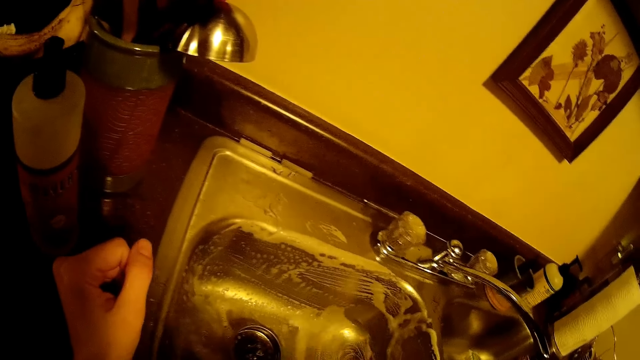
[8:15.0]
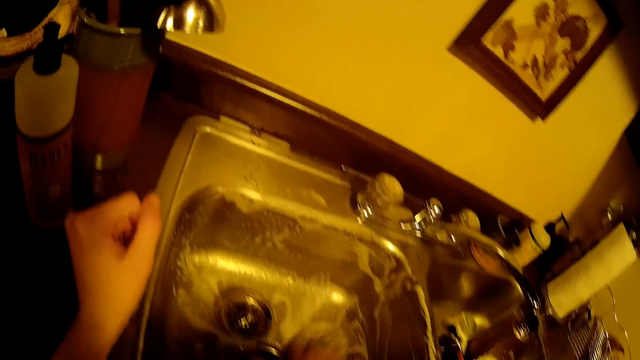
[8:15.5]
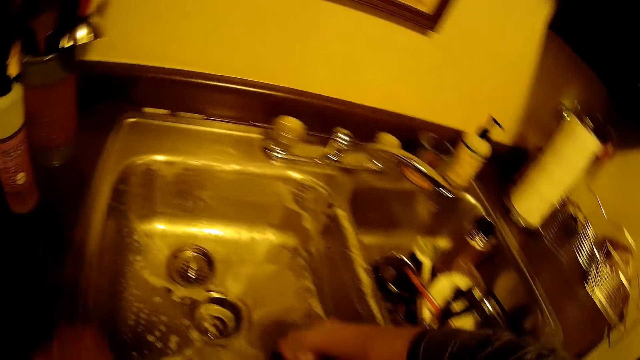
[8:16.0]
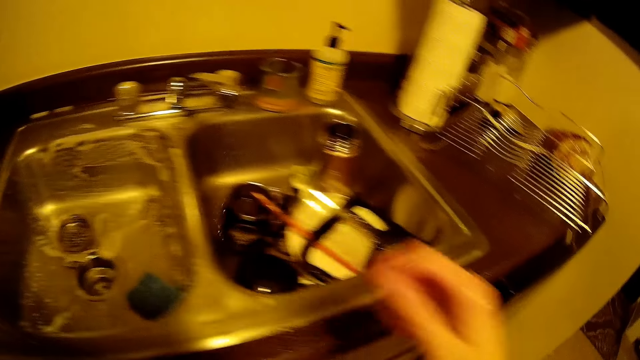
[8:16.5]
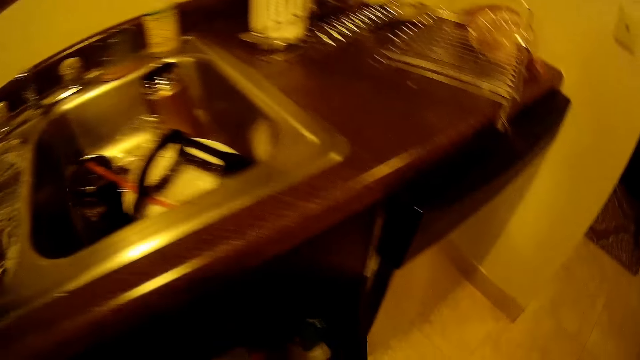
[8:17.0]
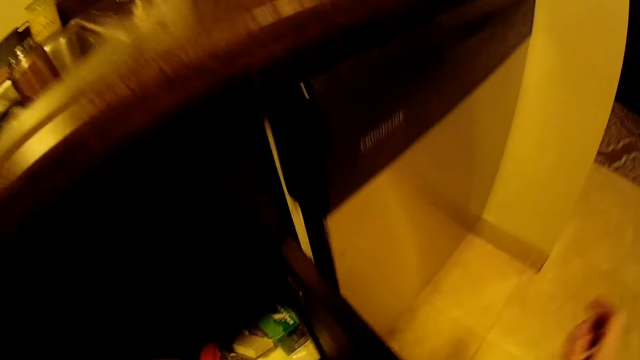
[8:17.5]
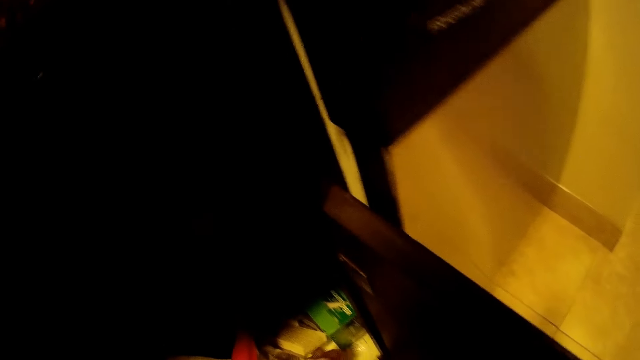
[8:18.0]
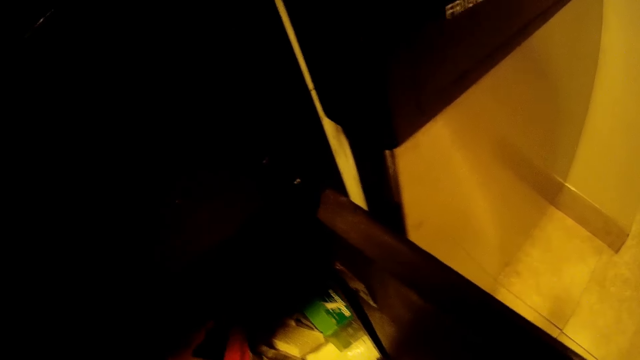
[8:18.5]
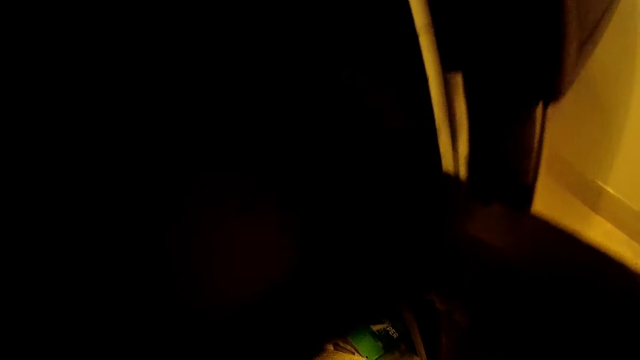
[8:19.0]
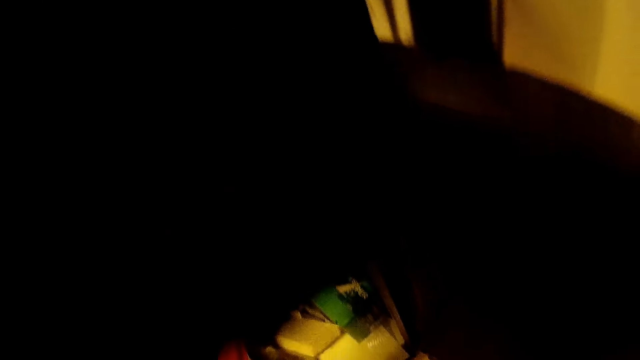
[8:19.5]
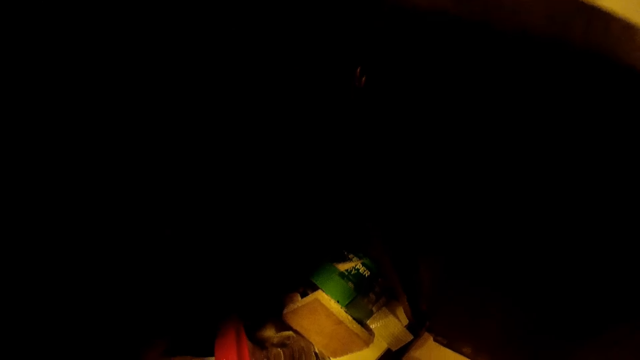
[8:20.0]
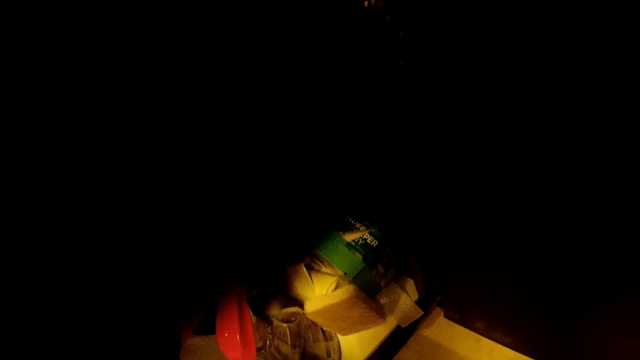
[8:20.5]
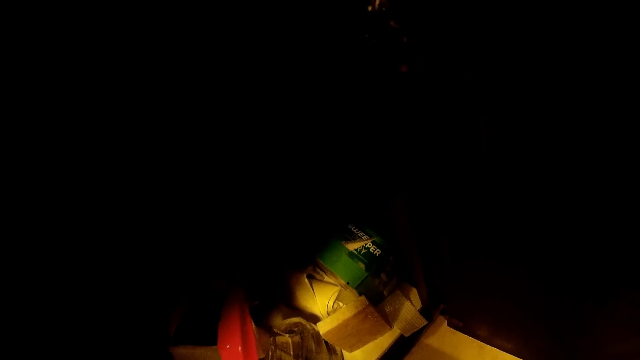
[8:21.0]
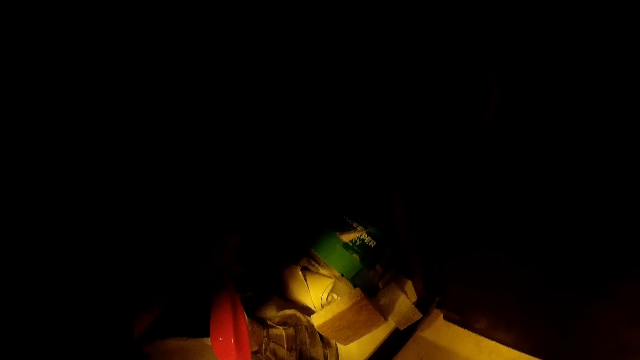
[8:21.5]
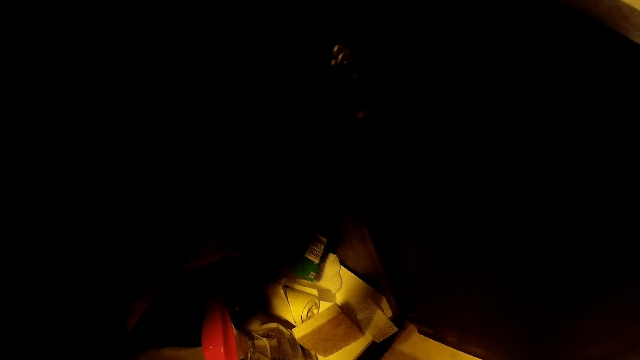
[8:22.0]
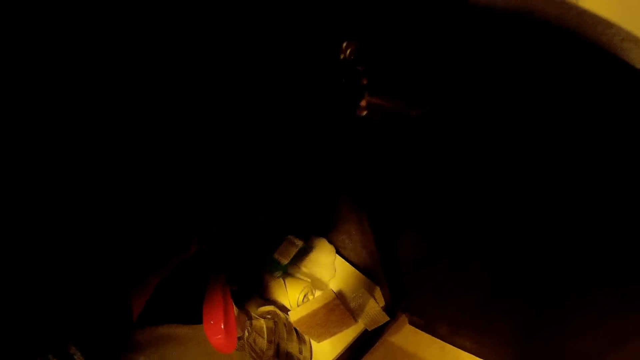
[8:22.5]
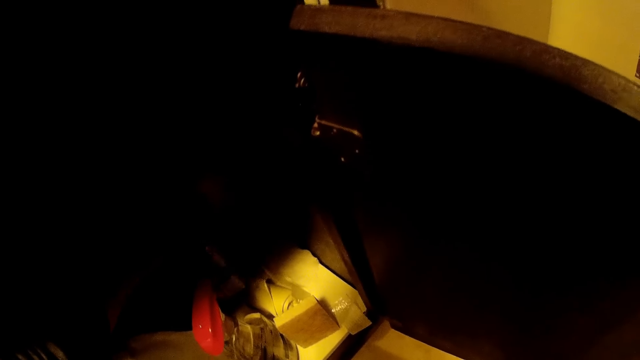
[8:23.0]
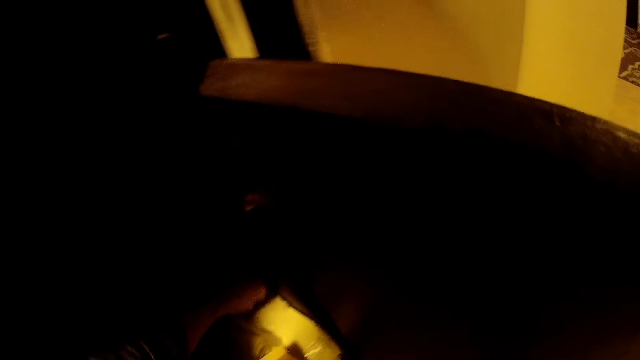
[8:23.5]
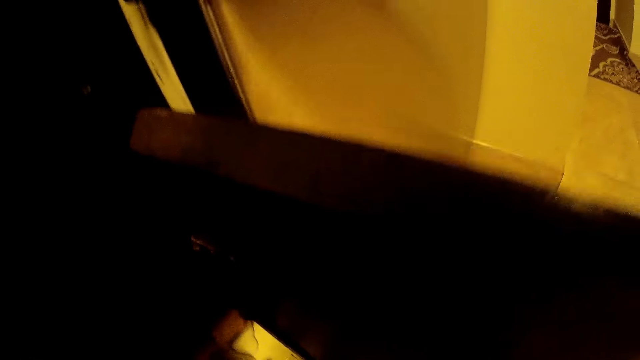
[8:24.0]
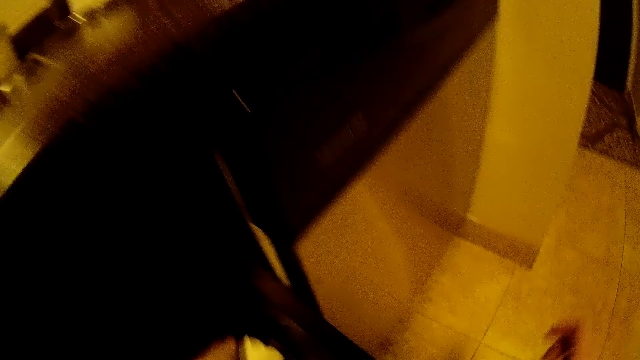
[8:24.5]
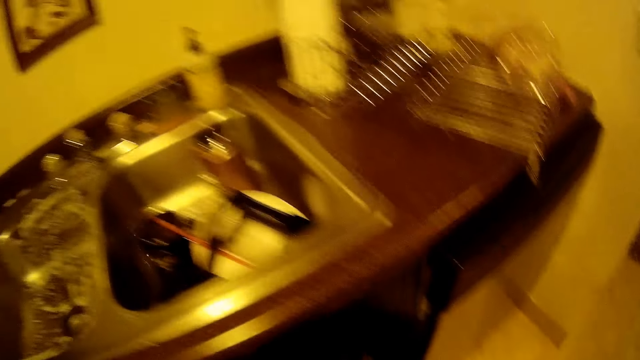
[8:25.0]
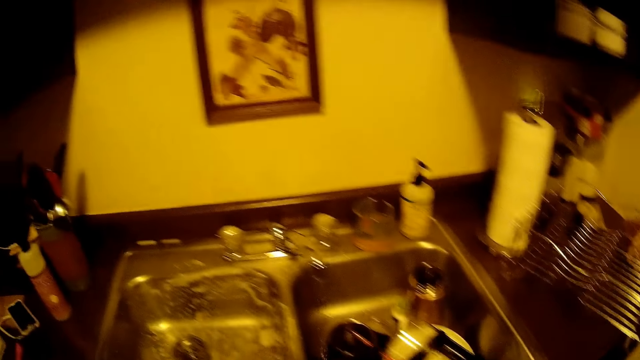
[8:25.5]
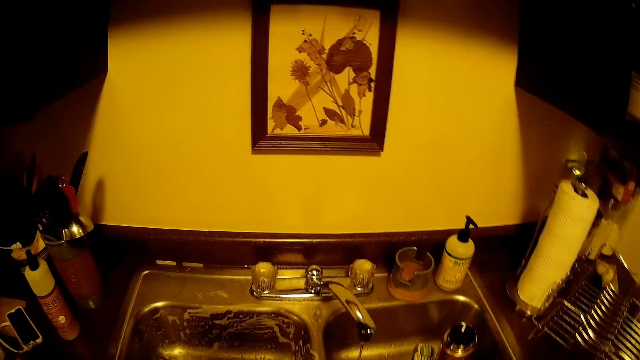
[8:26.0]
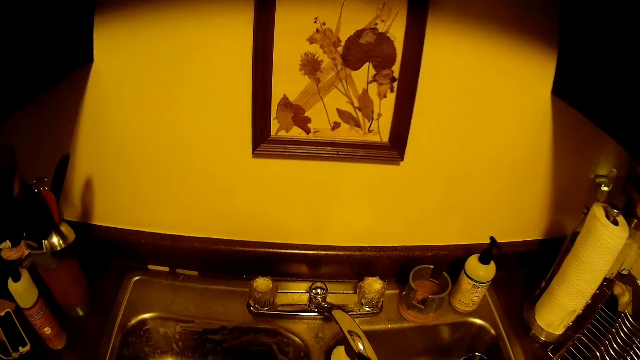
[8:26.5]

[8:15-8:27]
The camera wearer opens the cabinet door. They move a box inside the cabinet. They pick up a sponge from the cabinet.

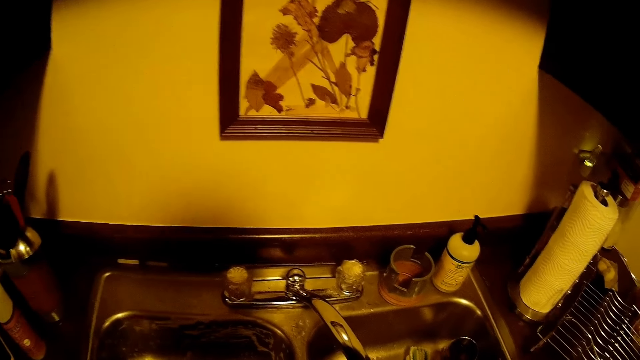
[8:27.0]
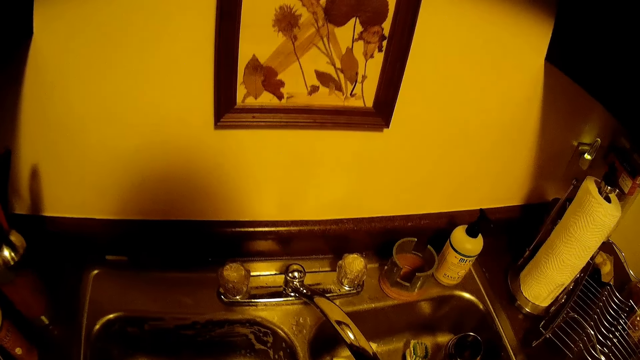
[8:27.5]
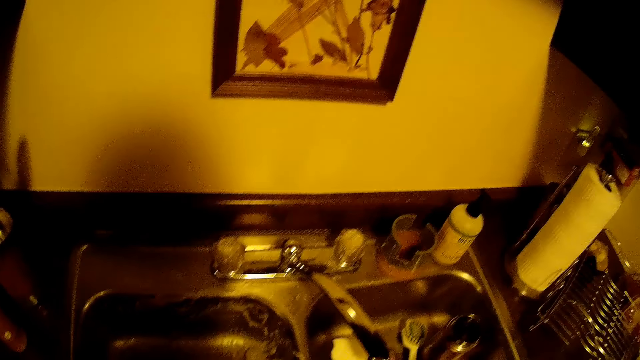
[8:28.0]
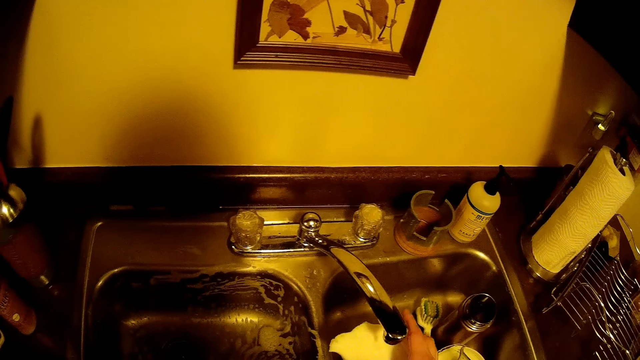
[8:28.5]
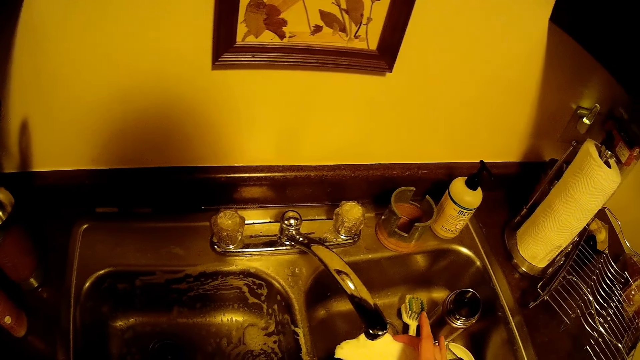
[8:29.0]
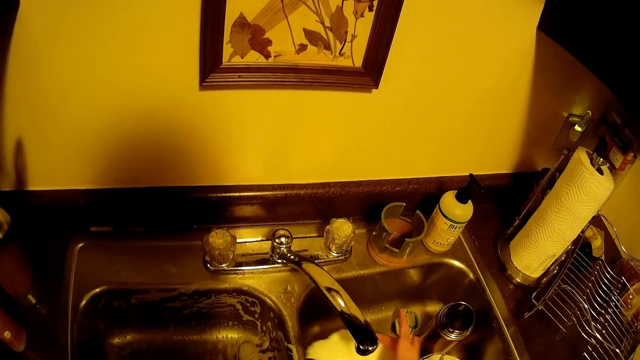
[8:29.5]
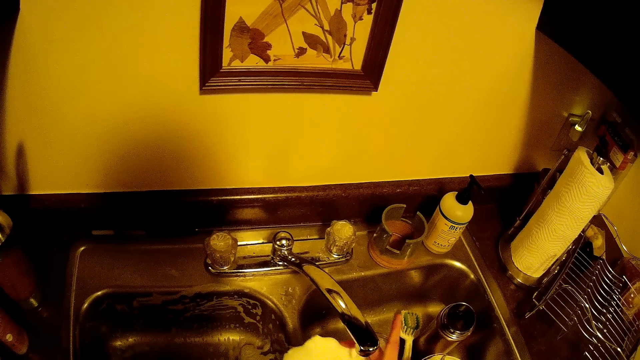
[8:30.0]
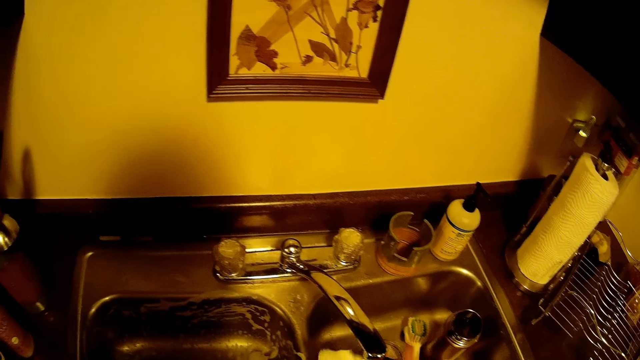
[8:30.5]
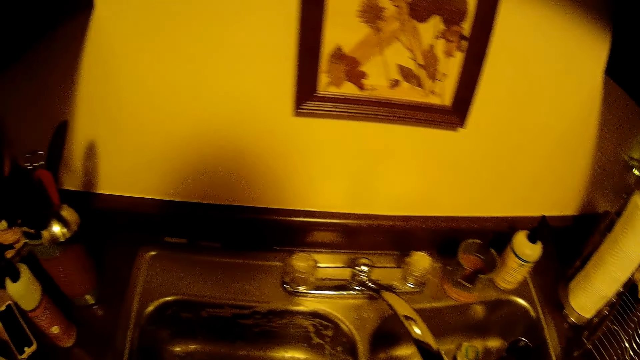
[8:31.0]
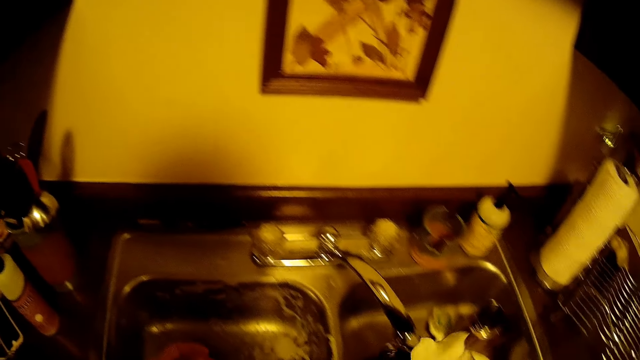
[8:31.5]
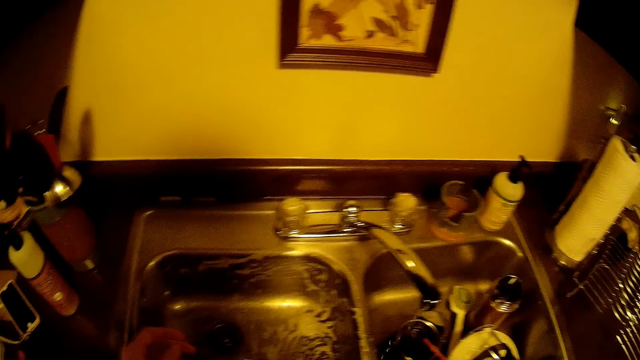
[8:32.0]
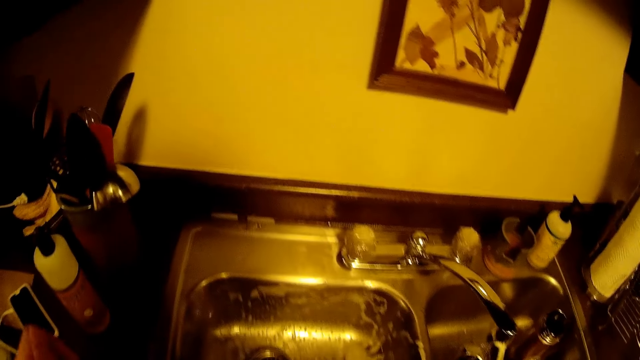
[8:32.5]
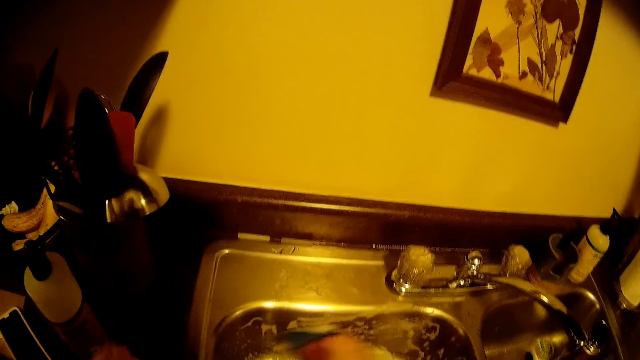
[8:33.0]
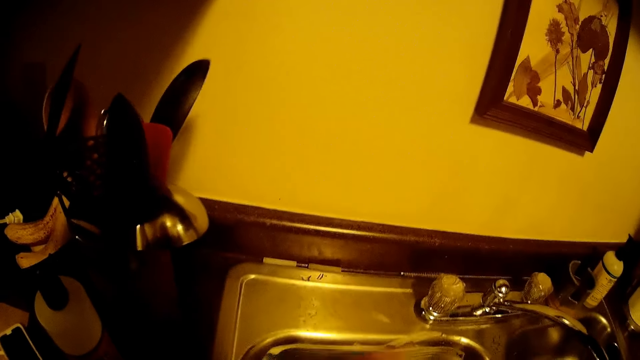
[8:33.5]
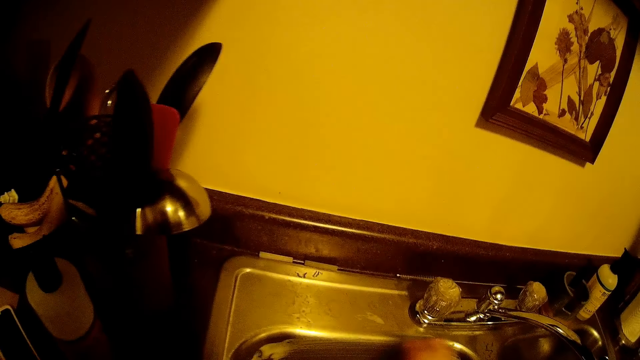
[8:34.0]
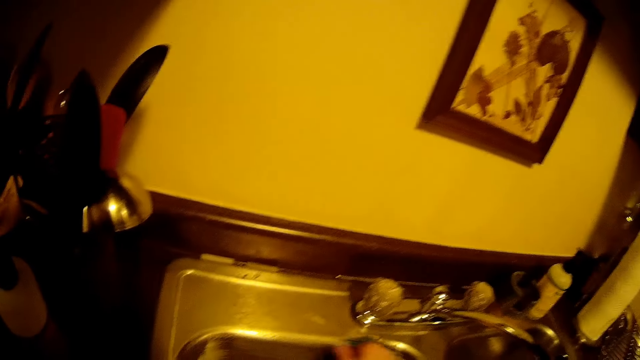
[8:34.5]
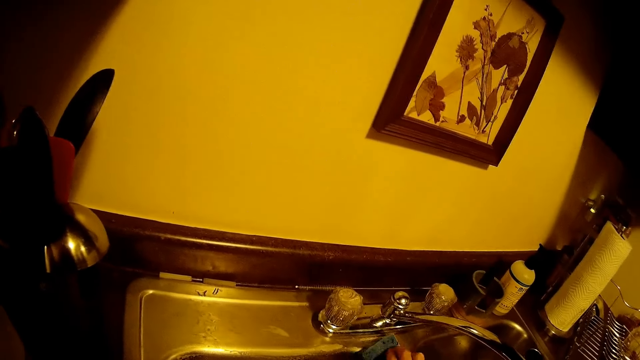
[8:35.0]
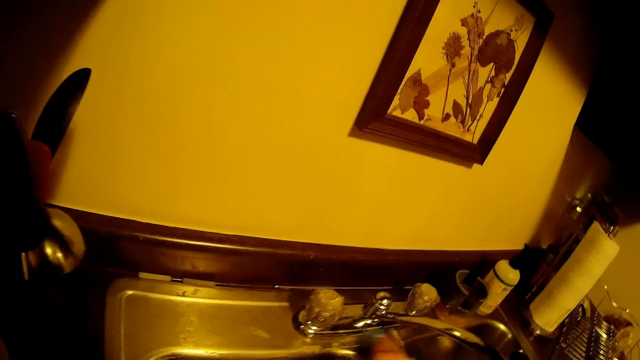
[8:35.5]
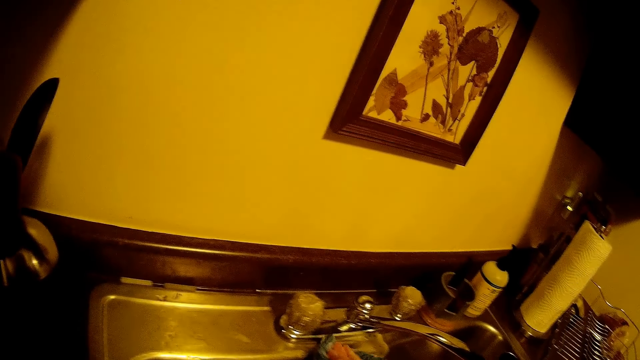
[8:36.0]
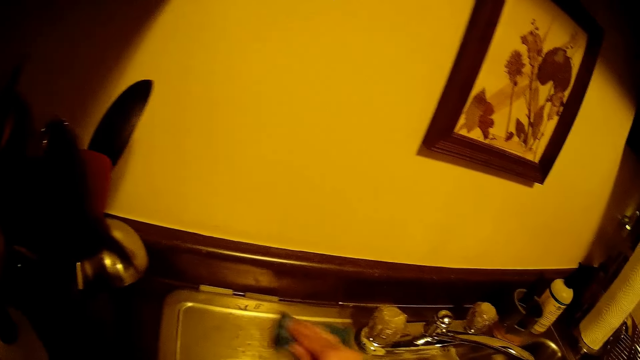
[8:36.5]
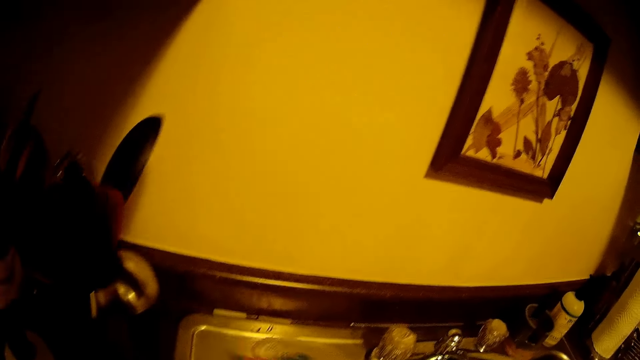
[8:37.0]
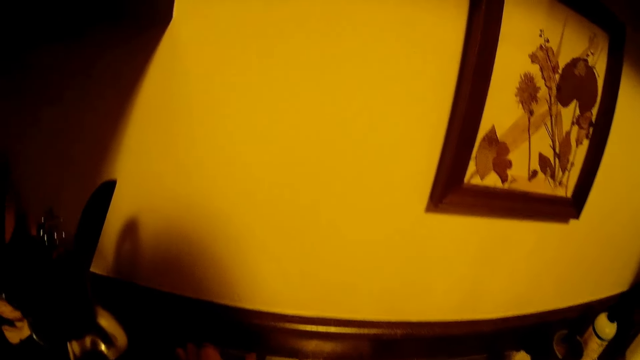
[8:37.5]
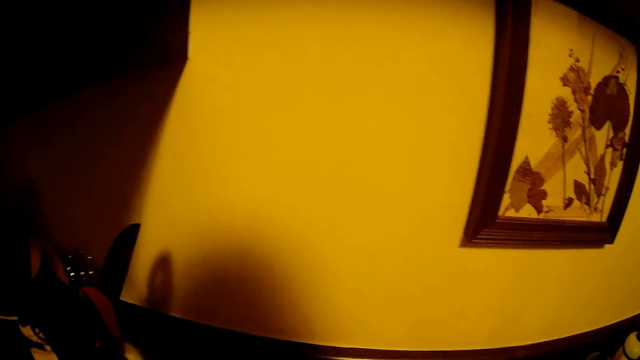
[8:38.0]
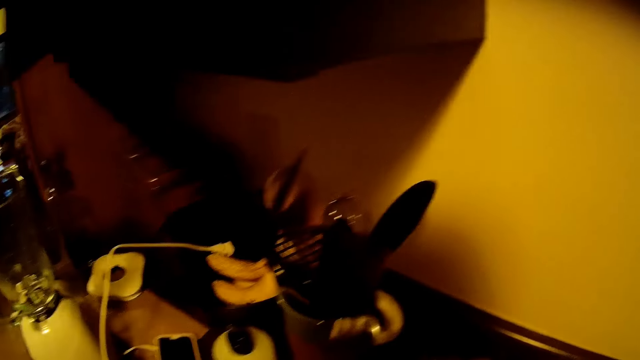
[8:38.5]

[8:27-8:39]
The camera wearer washes the sponge. They wash the sink.
